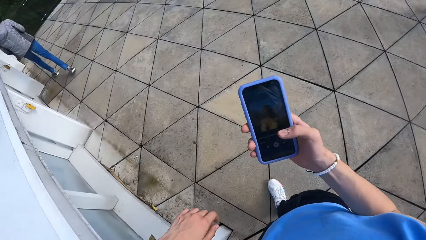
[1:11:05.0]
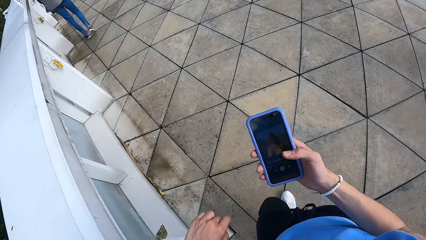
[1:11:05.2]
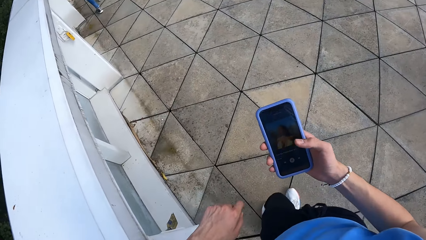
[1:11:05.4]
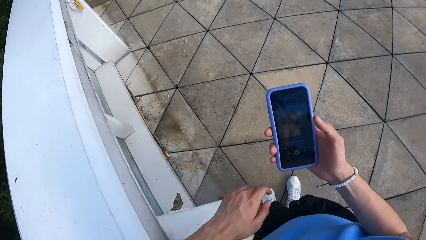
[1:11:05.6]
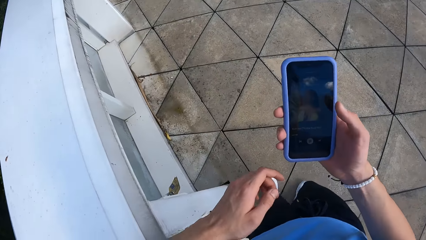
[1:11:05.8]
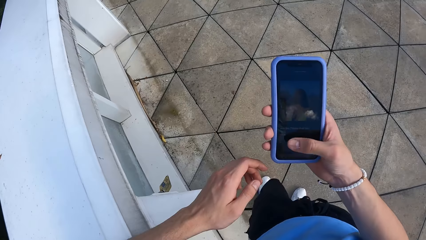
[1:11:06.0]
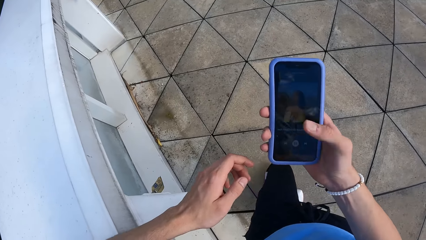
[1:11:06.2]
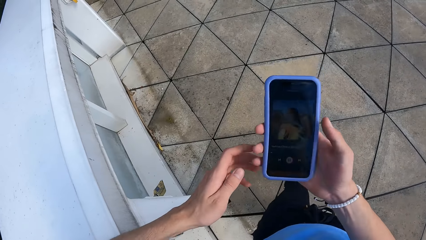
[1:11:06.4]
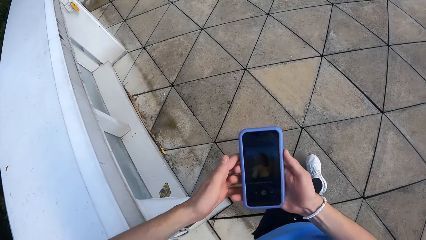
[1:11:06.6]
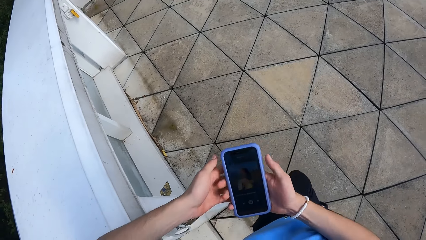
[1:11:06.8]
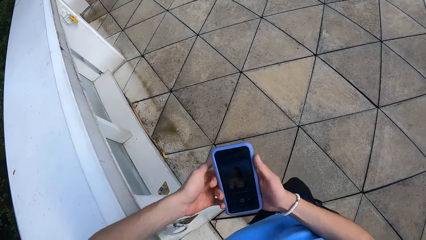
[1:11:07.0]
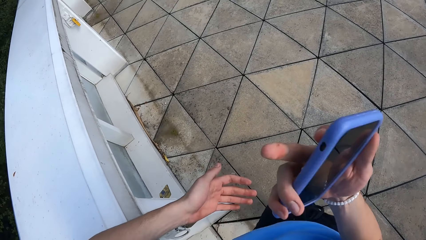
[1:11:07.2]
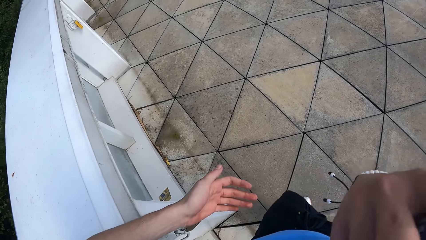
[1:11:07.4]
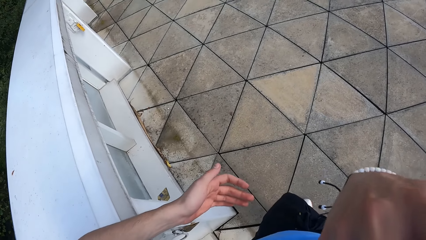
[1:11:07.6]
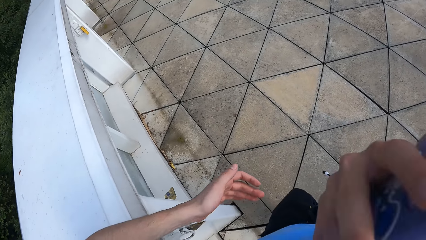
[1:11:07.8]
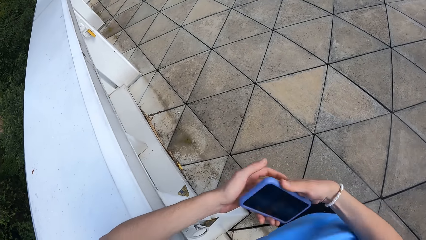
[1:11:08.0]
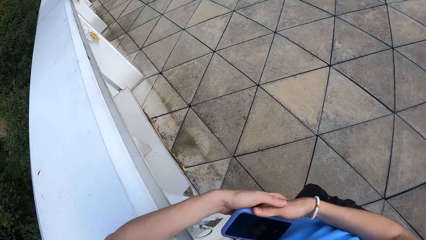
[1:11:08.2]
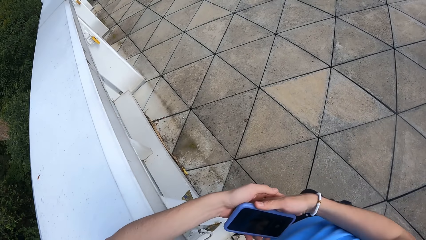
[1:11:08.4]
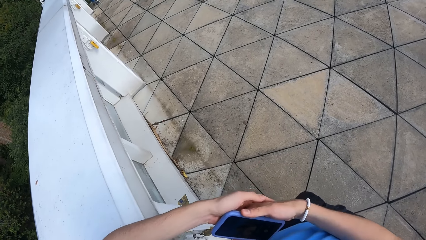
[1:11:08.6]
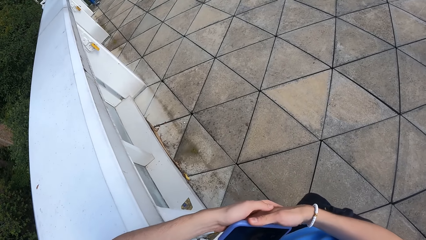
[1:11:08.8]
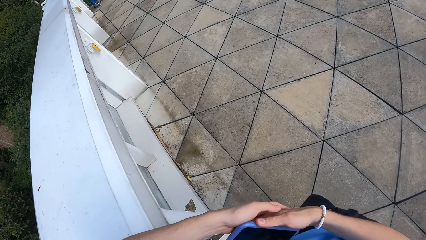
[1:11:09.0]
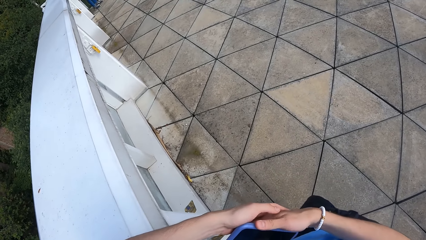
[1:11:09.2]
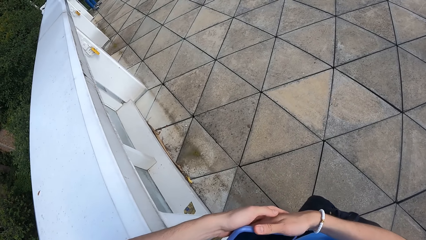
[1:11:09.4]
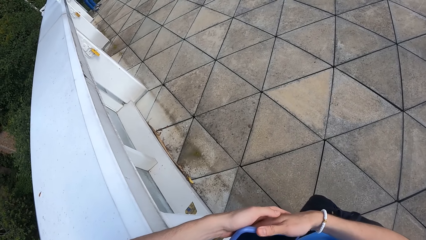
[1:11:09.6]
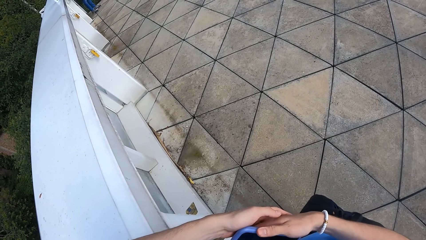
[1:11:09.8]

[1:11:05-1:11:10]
The camera wearer operates the phone.

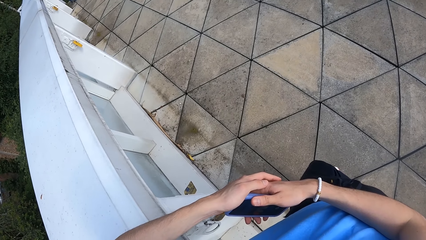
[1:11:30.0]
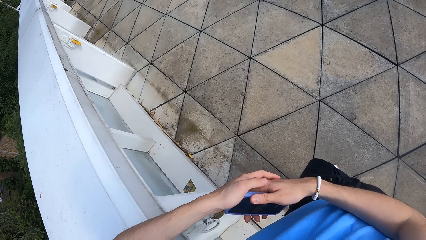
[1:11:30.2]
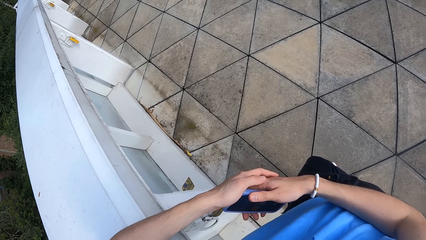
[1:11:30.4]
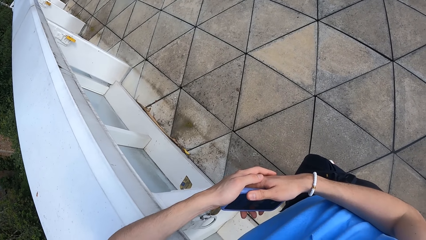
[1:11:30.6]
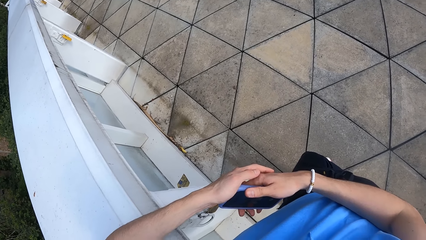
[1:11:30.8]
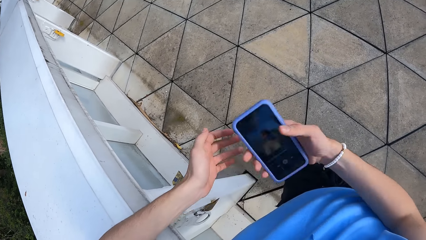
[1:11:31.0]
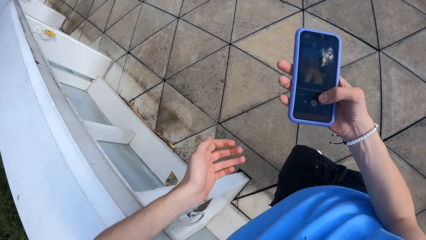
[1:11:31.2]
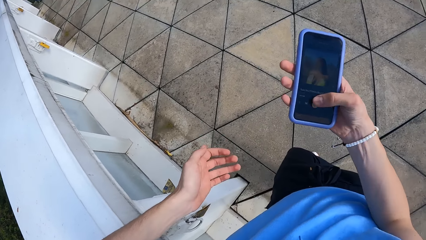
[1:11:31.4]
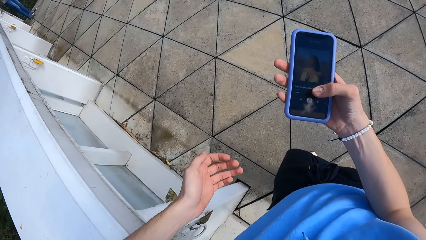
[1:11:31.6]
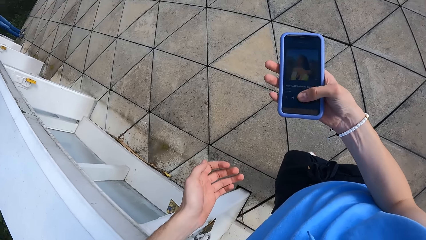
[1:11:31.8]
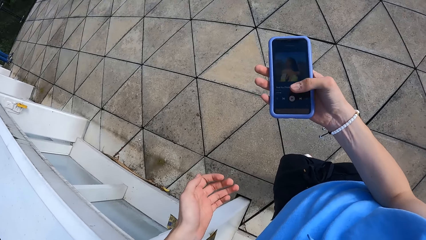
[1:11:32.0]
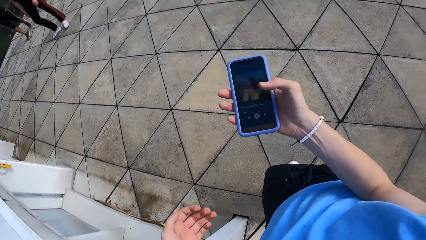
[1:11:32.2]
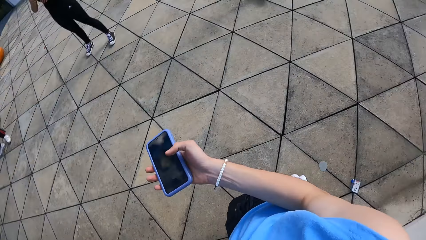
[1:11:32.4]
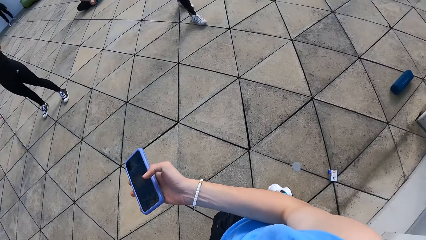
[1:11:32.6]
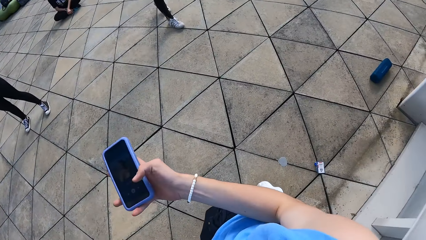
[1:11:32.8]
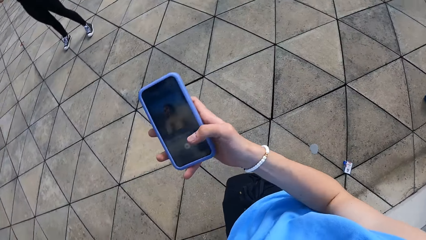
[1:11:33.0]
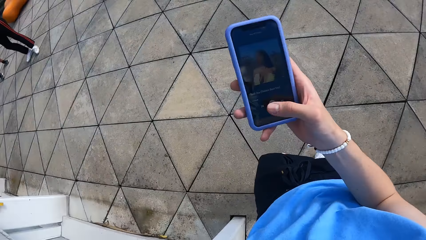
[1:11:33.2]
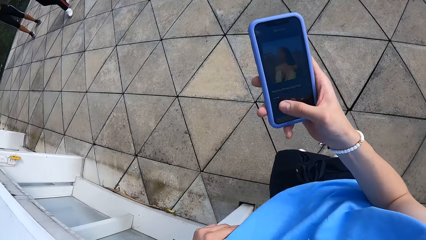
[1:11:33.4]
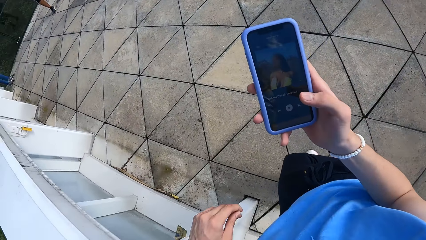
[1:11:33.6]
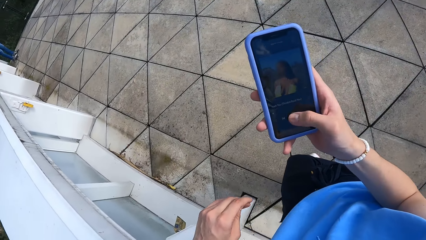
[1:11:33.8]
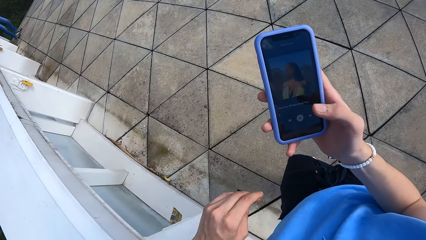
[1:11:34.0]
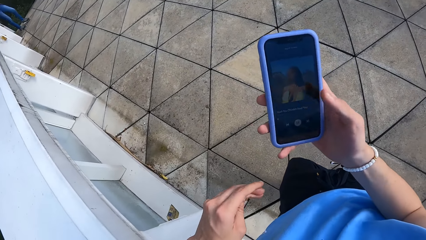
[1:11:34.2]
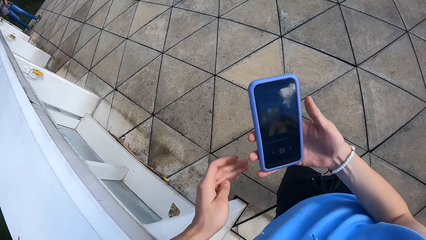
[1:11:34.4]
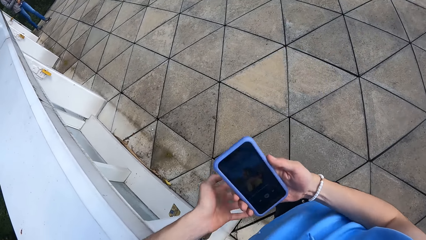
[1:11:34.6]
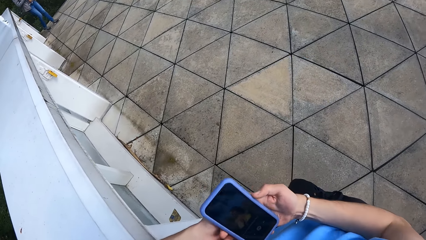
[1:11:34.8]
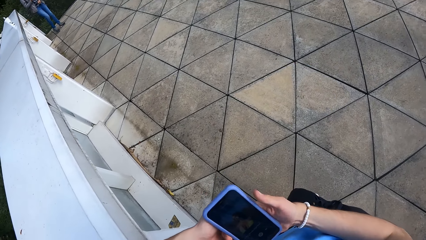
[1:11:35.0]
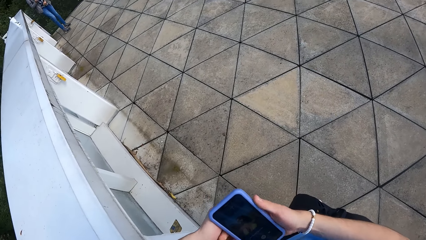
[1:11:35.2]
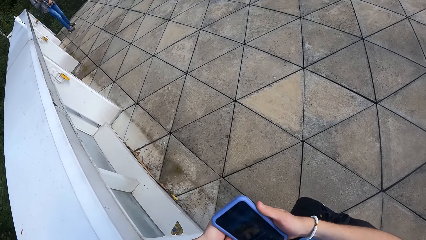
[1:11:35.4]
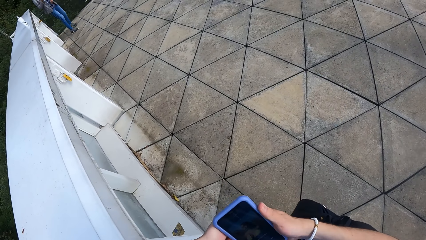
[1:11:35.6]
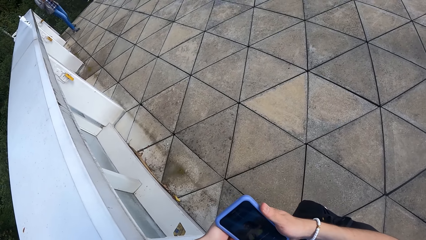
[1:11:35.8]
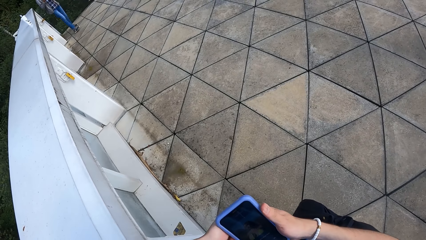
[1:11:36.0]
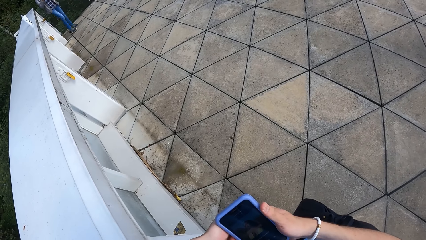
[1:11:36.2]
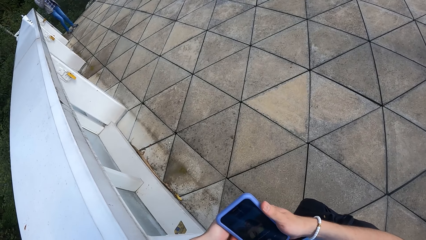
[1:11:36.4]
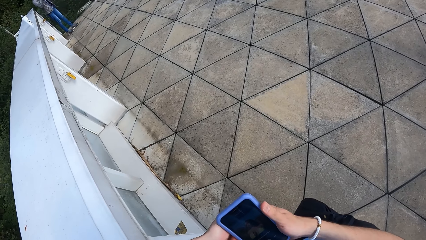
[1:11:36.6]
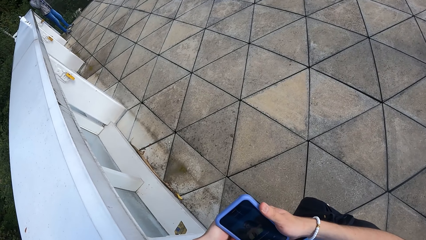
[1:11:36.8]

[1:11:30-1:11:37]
The camera wearer operates the phone.

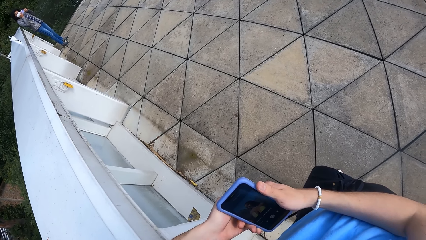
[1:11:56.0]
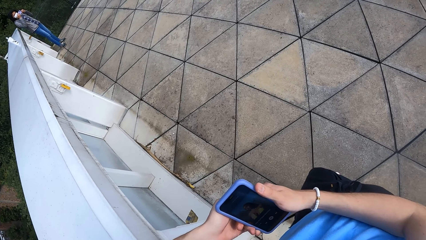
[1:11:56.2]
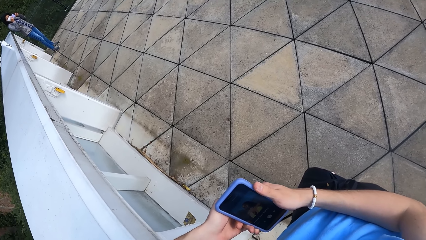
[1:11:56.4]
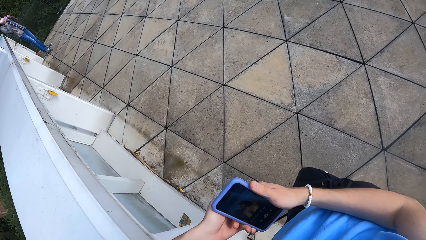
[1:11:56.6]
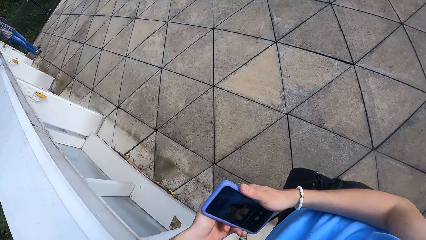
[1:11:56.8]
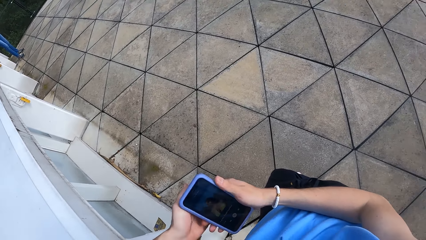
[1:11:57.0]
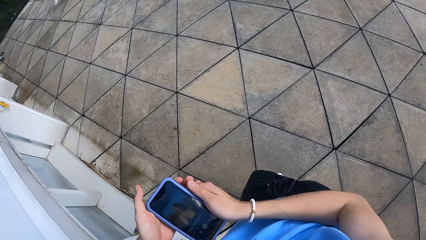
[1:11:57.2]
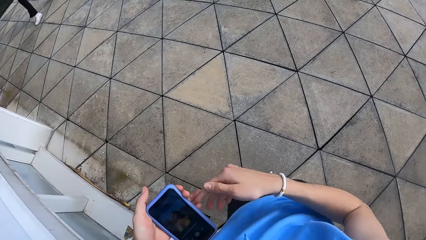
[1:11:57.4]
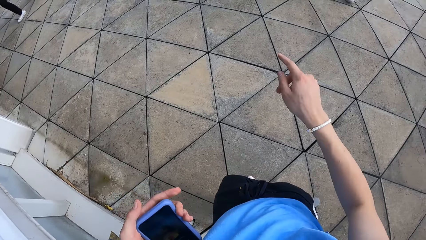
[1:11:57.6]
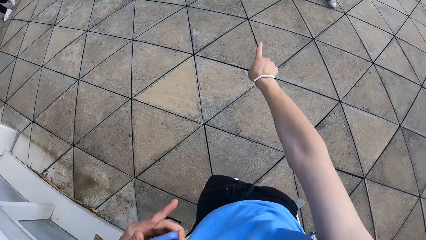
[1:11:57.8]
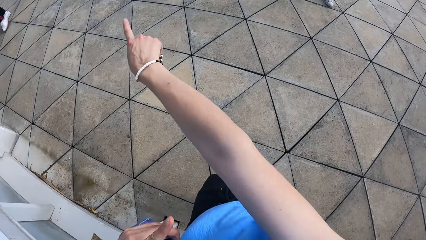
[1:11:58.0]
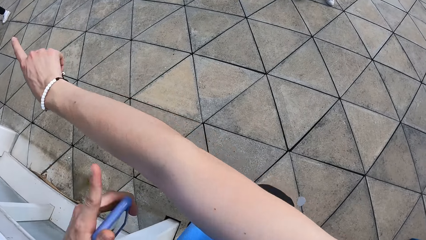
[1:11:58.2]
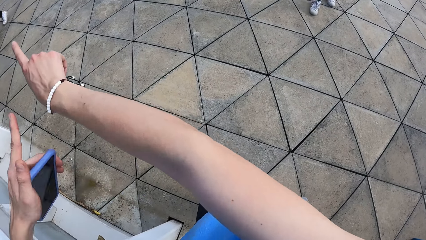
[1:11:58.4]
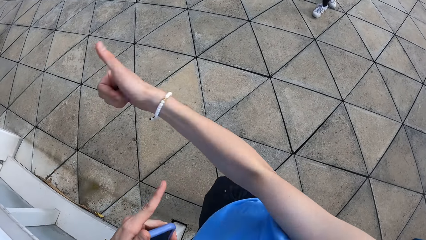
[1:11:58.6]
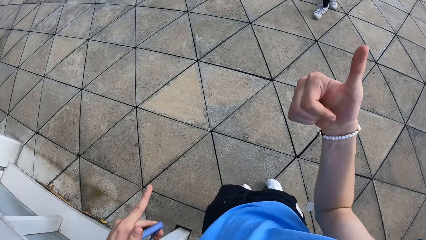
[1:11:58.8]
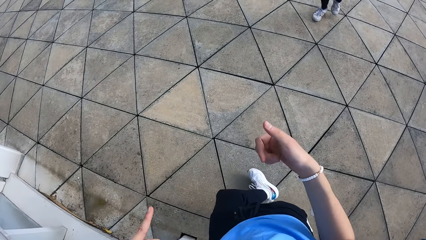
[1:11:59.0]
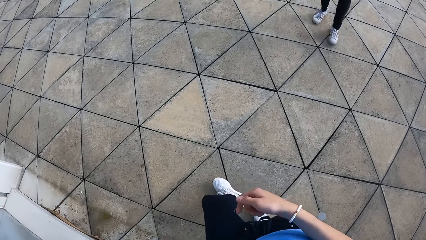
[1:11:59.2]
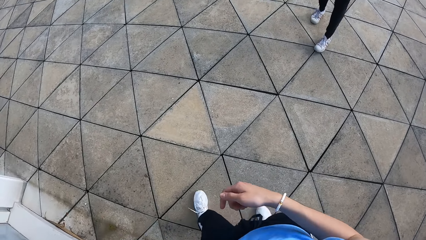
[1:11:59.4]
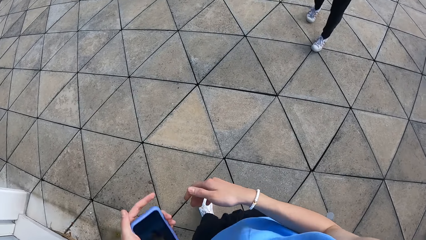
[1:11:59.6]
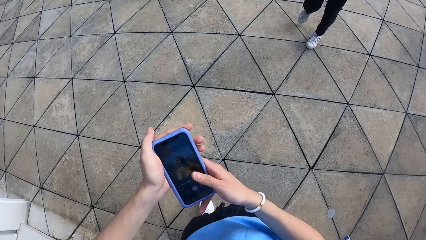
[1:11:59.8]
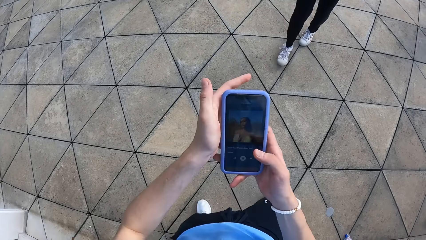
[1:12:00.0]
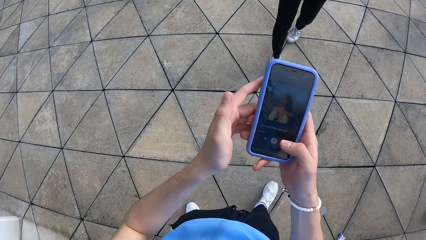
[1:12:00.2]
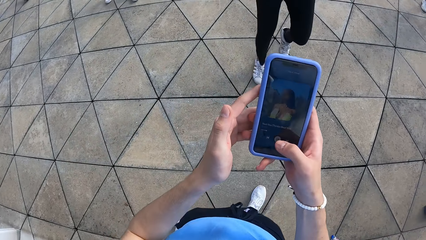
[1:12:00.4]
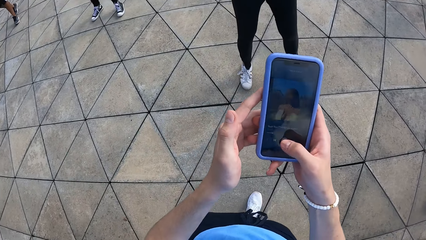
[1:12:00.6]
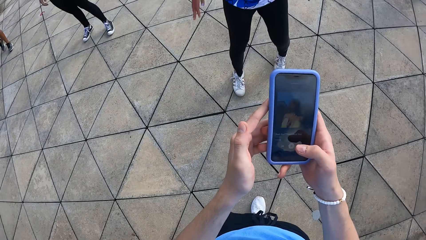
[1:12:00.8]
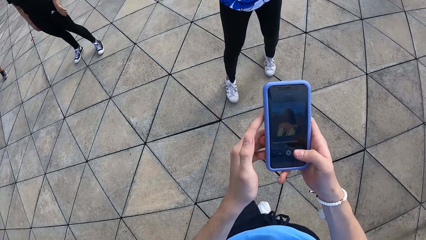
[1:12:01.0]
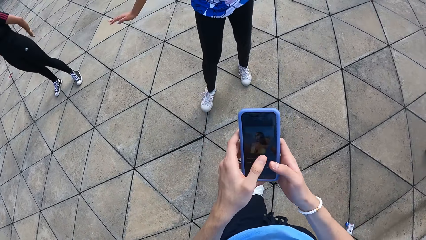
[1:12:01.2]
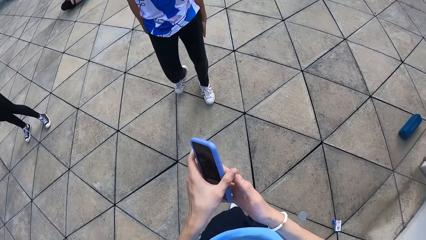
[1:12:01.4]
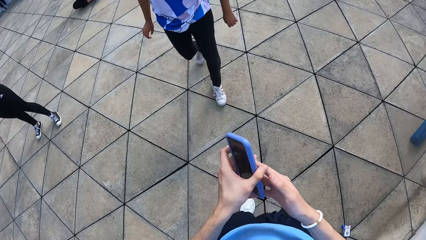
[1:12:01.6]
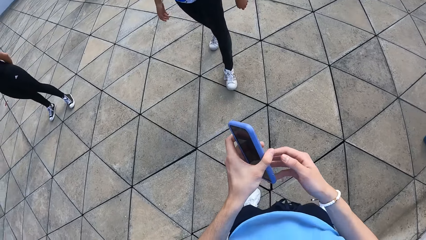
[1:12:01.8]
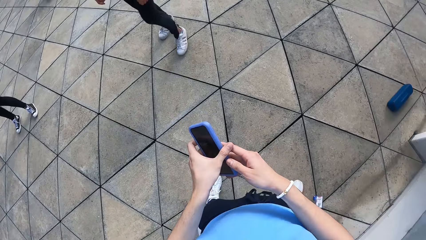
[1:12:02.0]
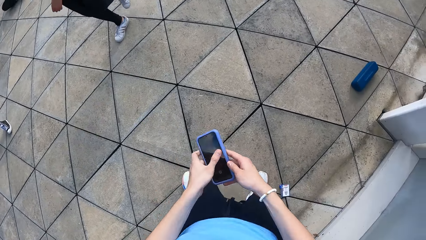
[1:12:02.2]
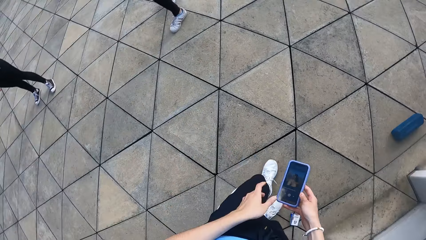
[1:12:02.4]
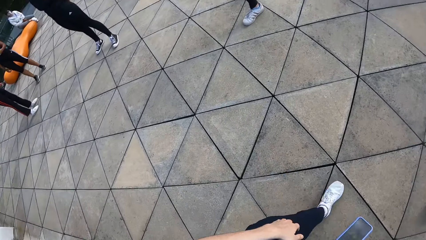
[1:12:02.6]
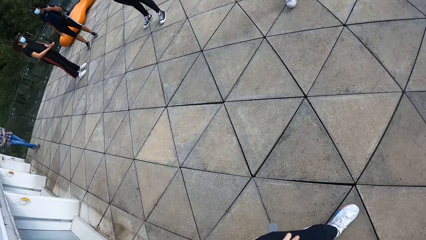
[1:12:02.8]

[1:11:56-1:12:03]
The camera wearer points on the ground. They instruct a group of people. They operate the phone.
